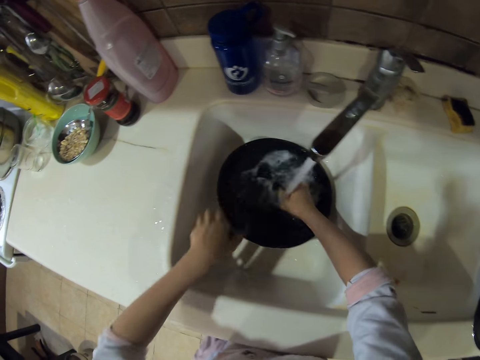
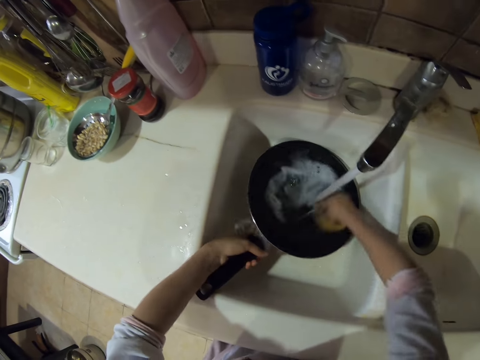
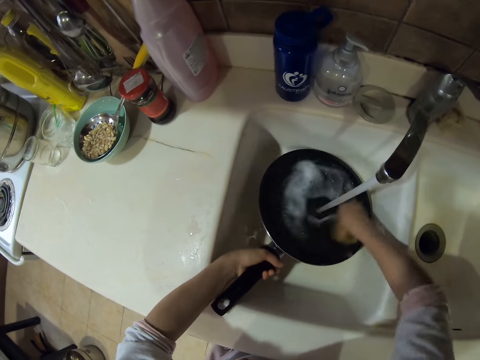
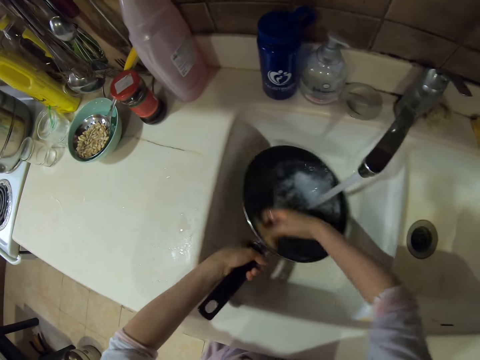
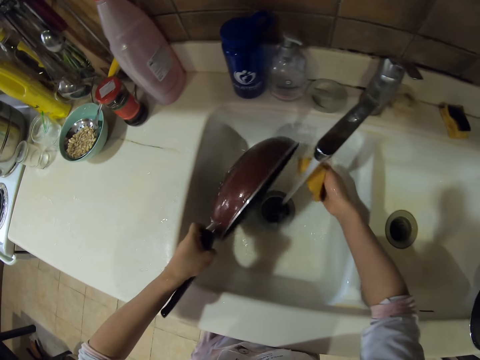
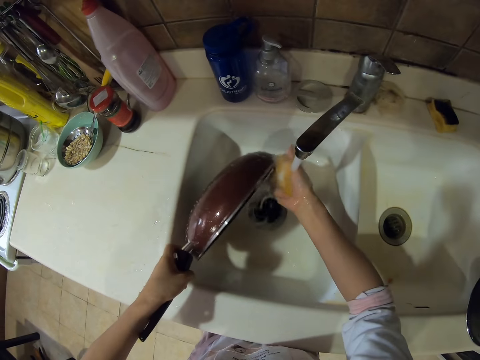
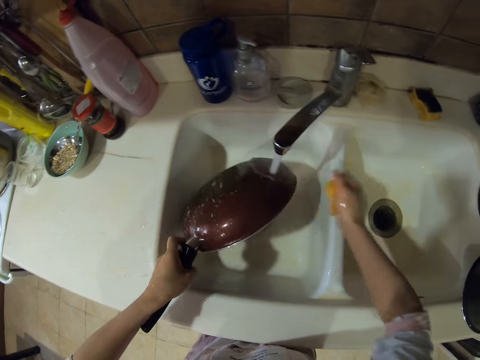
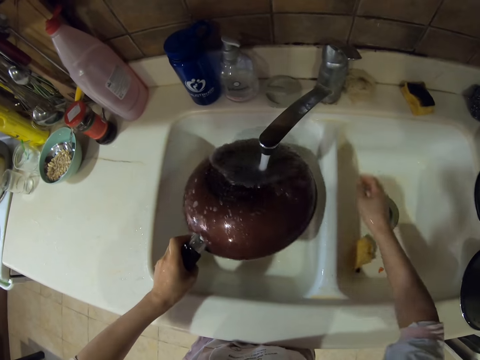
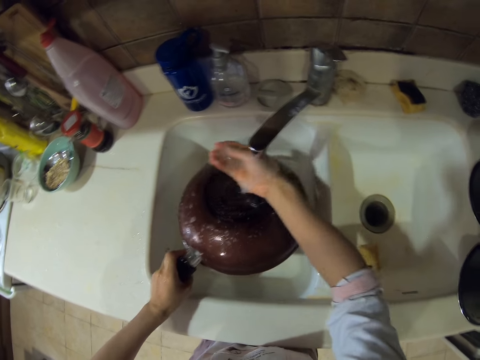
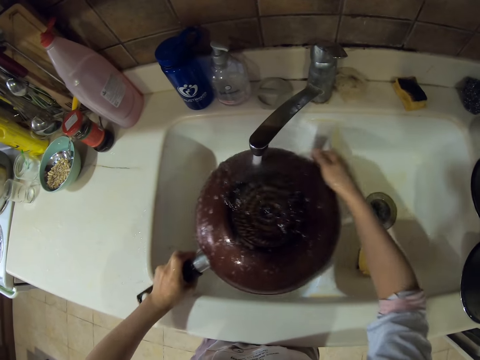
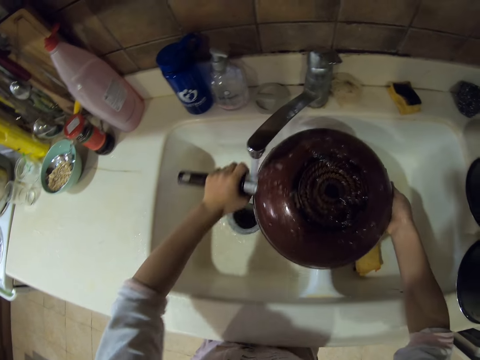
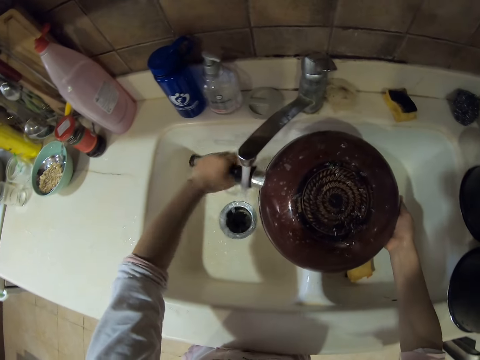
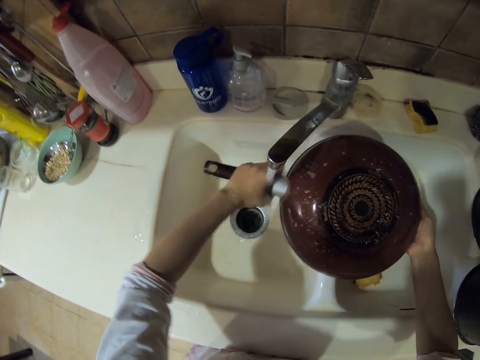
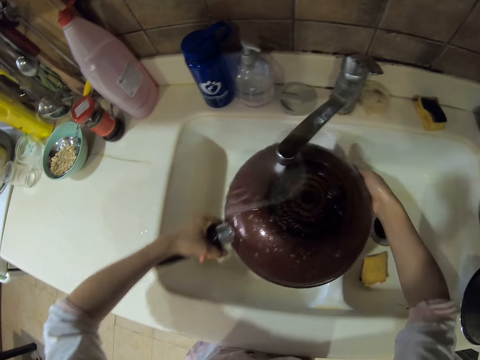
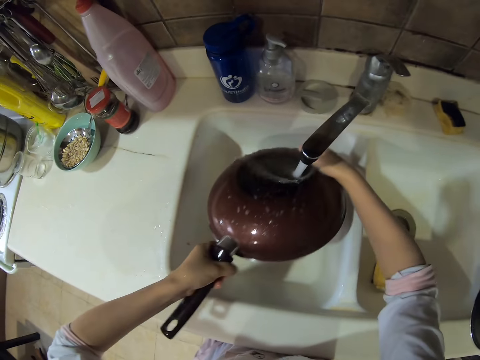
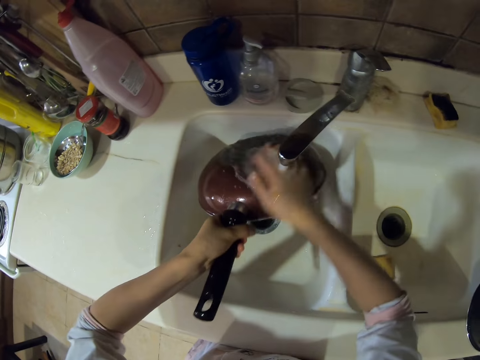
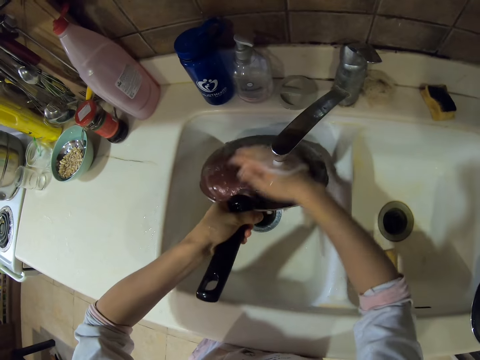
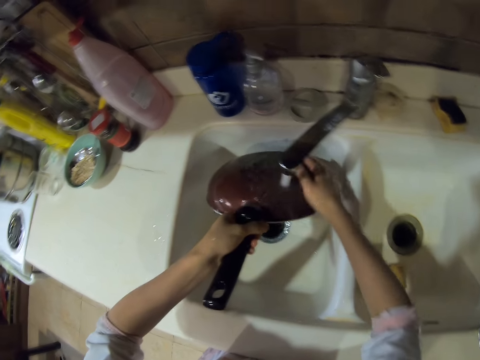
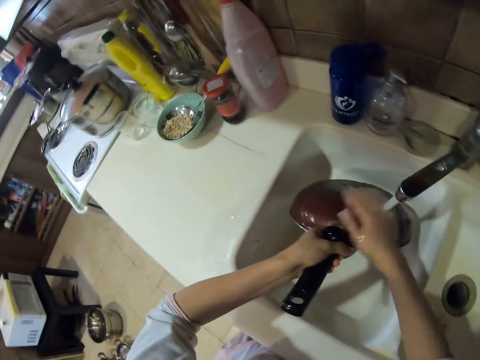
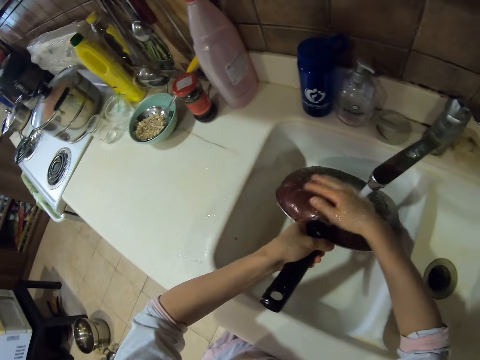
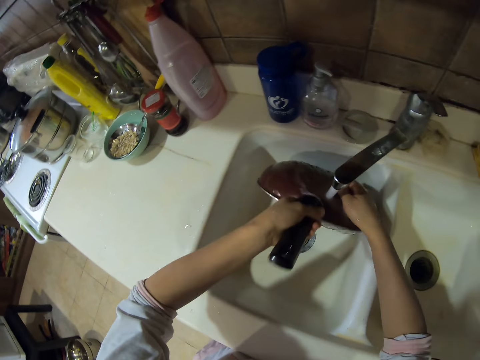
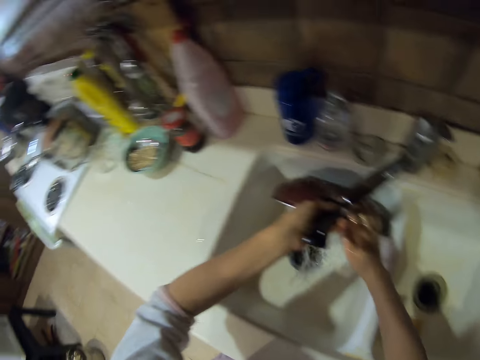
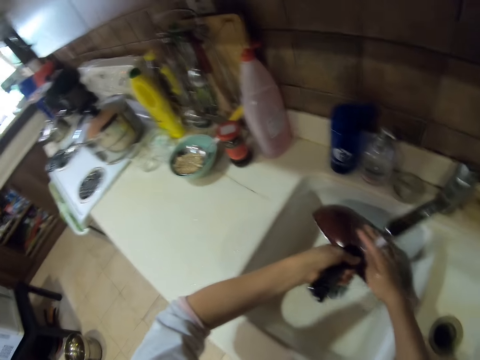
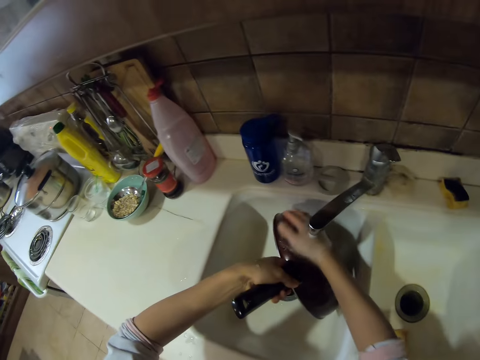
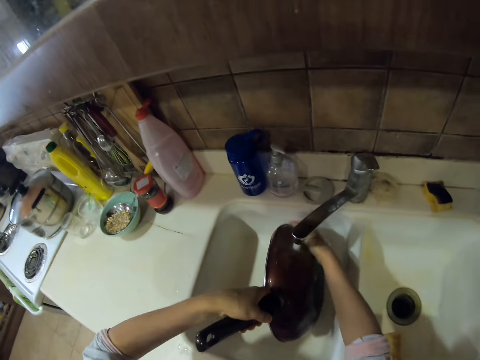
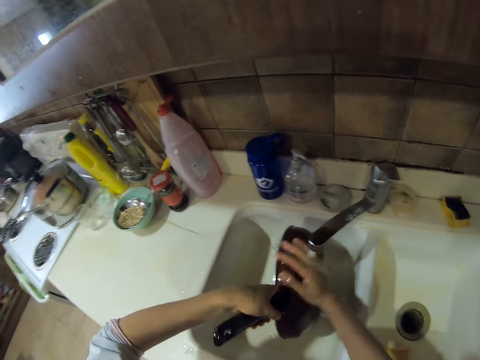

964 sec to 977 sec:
The camera wearer washes the frying pan. They pour water in the sink. They rinse the washing sponge. They put the washing sponge down. They rinse the frying pan.

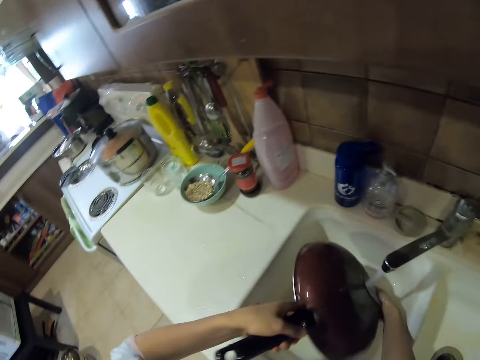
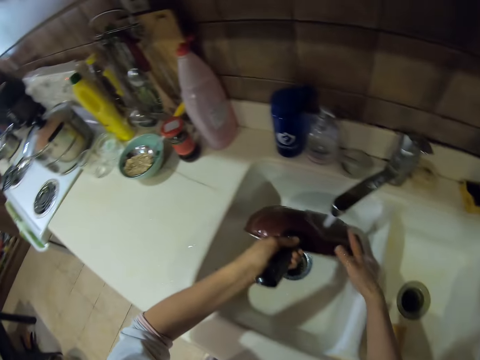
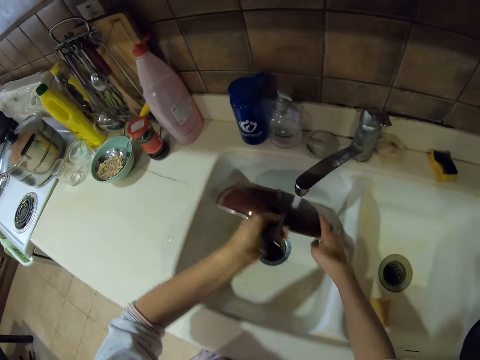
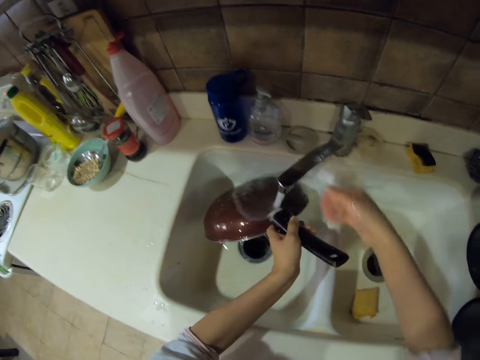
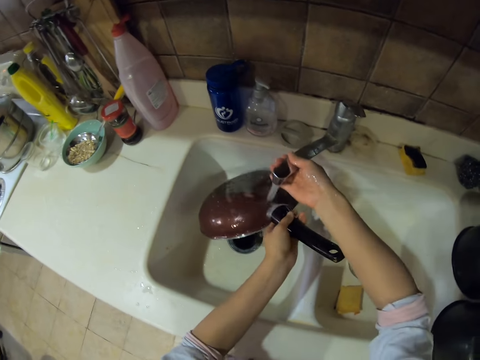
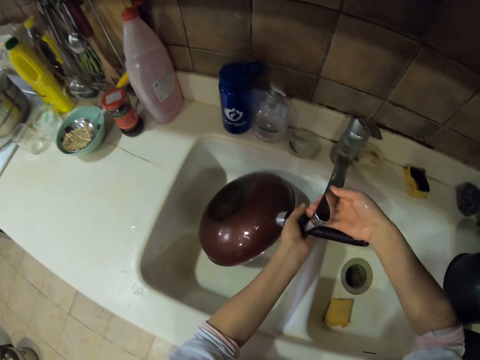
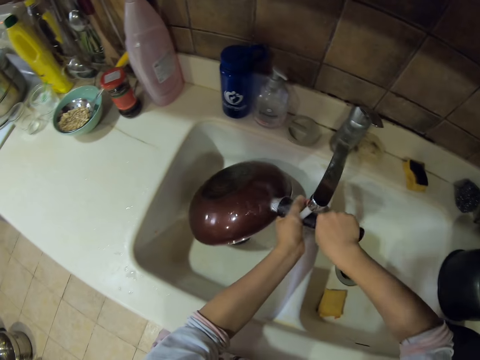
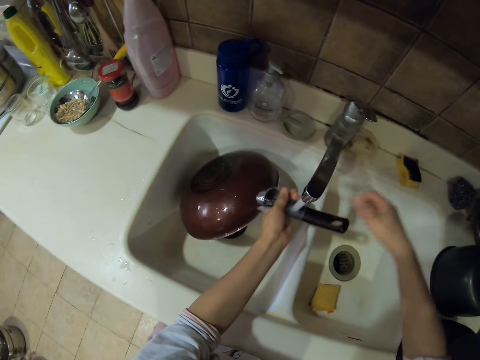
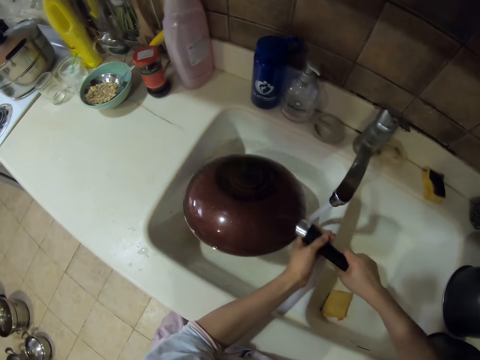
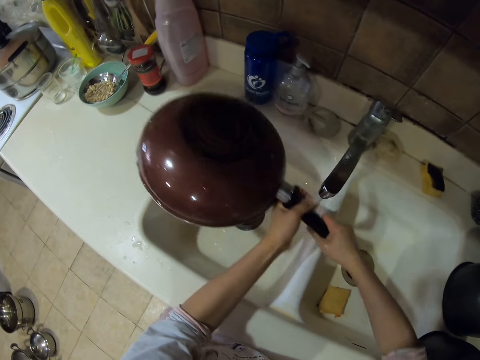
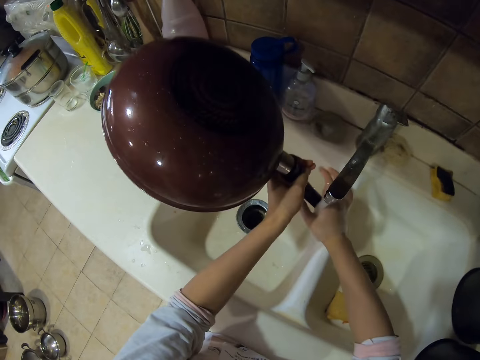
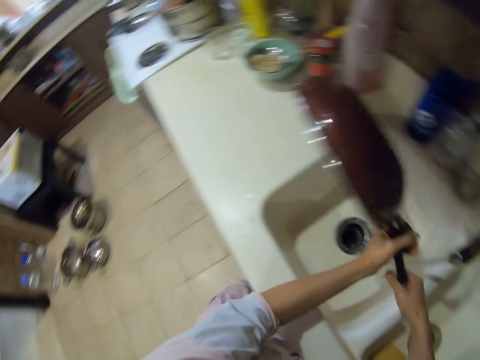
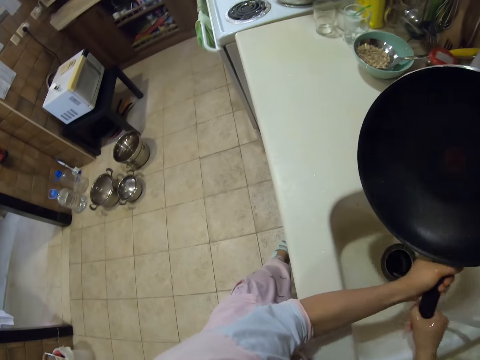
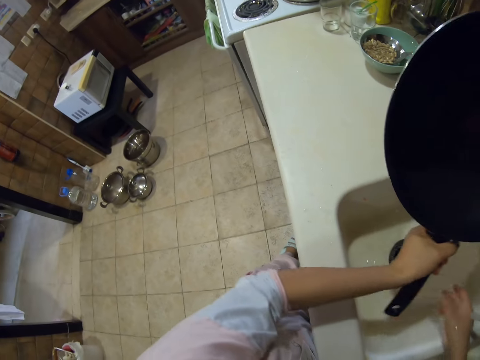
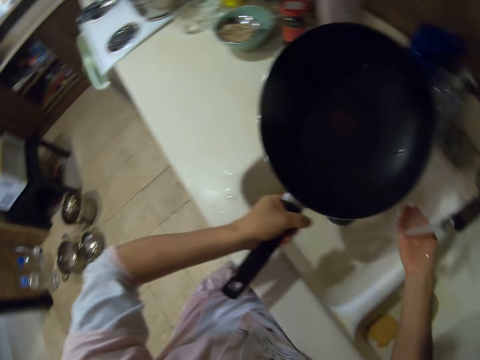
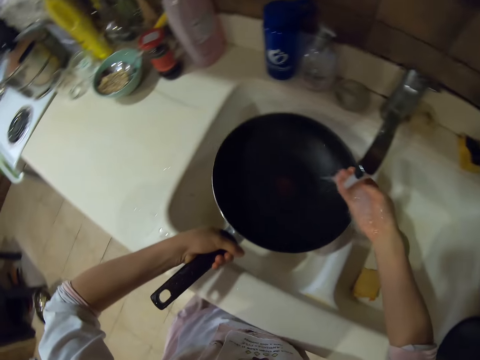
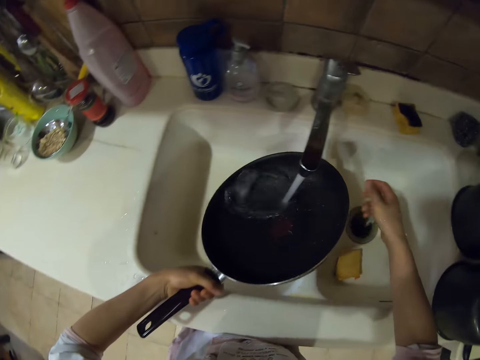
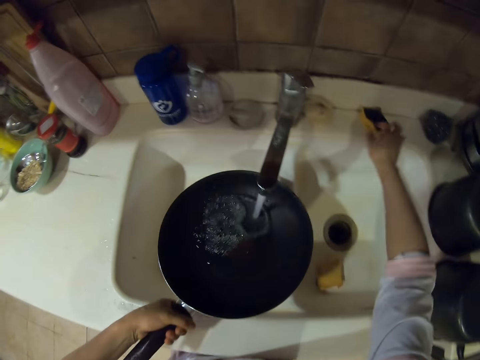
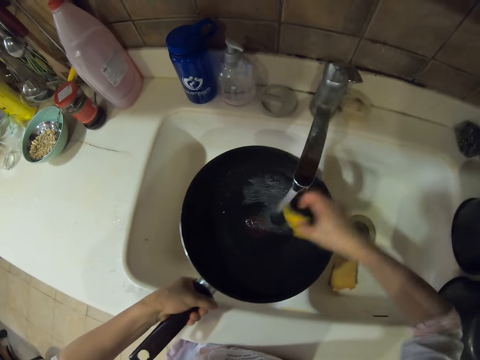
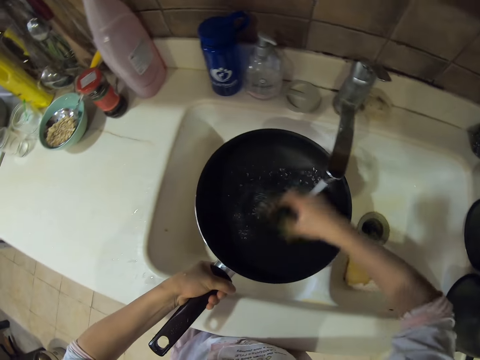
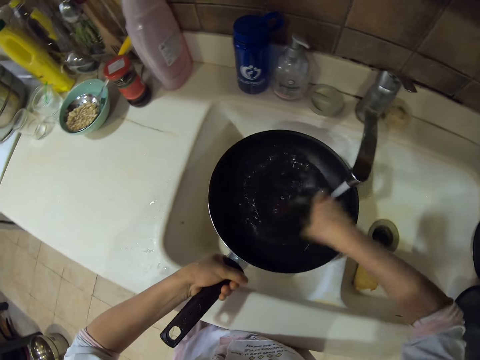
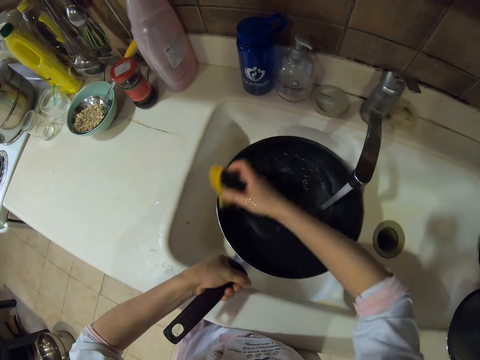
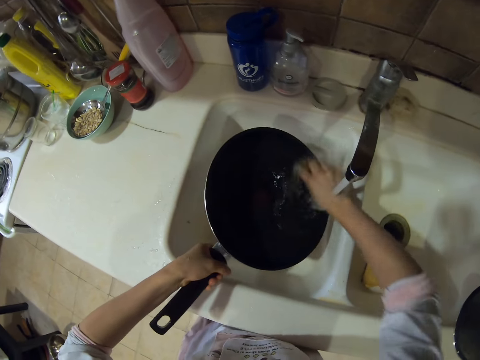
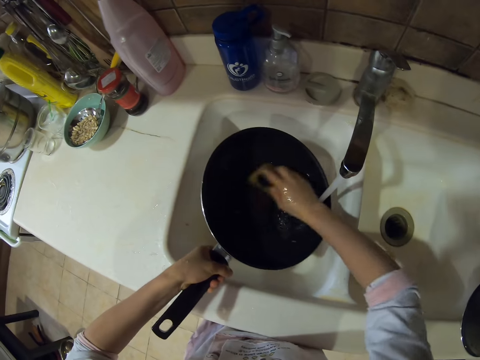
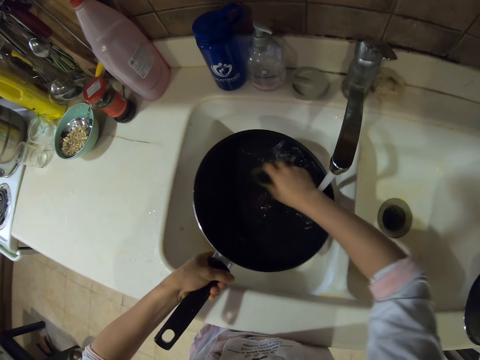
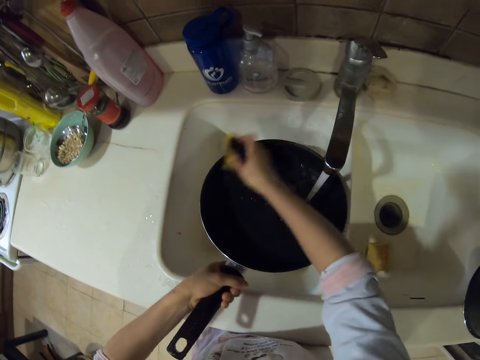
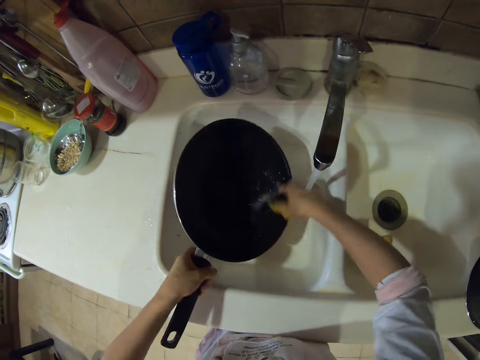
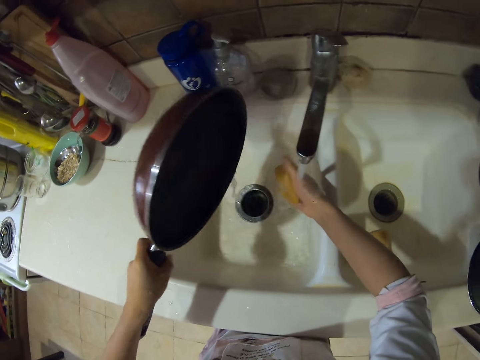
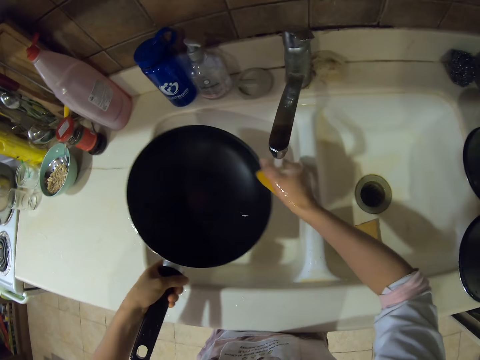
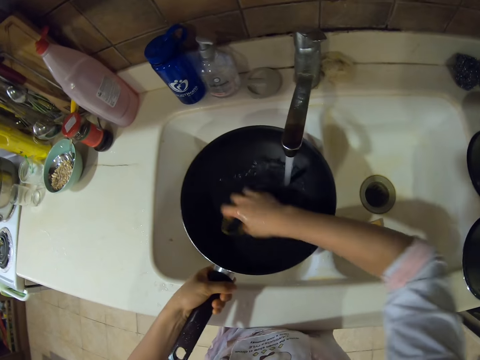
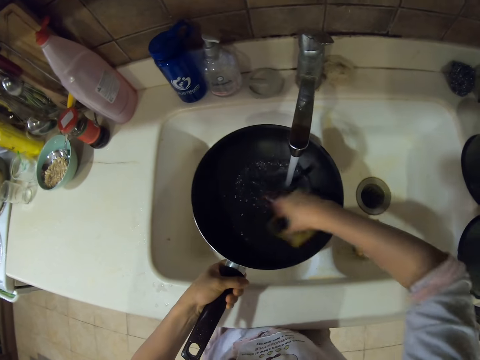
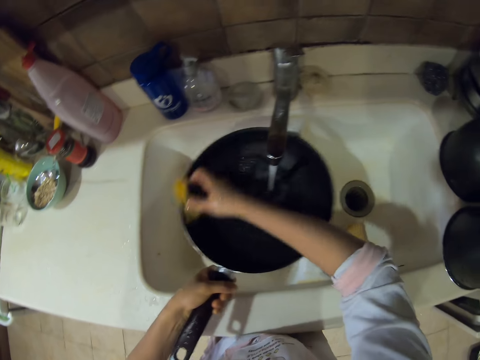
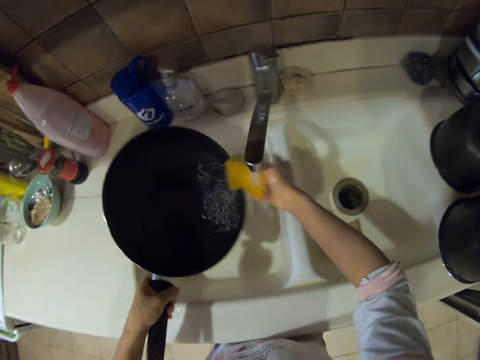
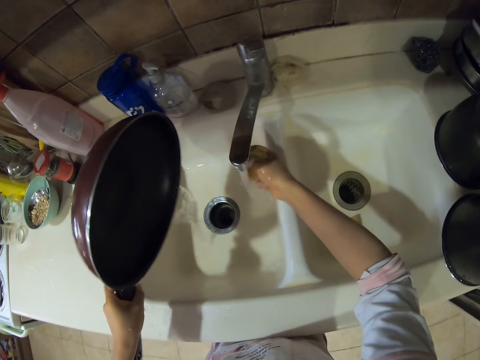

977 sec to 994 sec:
The camera wearer adjusts the tap. They rinse the pan. They rinse their hand. They pick up a washing sponge. They wash the frying pan. They pour water in the sink. They wash the pan.
